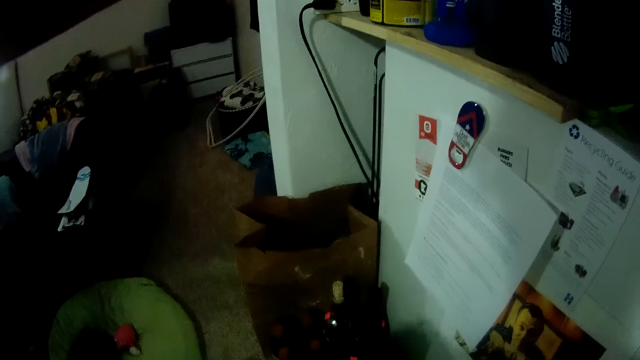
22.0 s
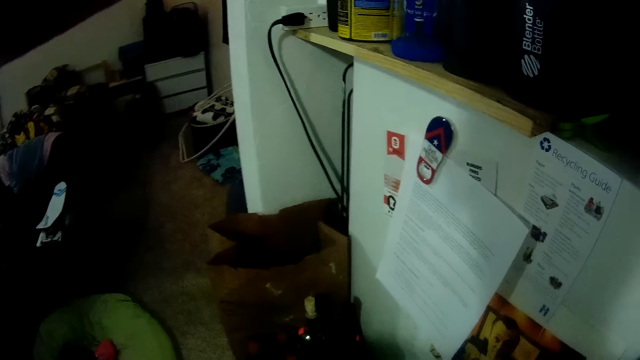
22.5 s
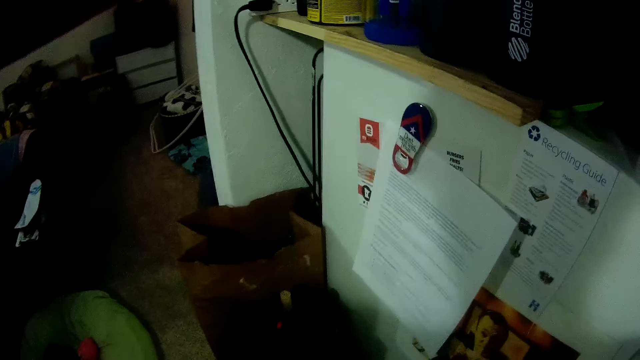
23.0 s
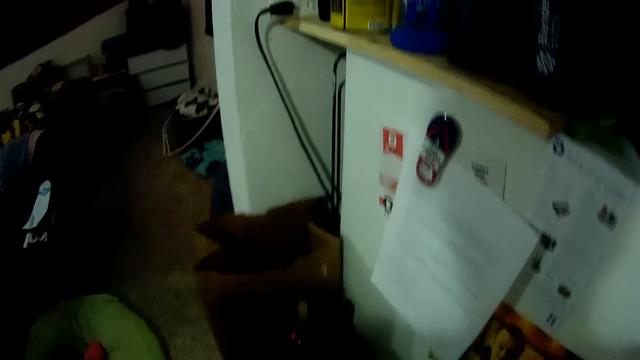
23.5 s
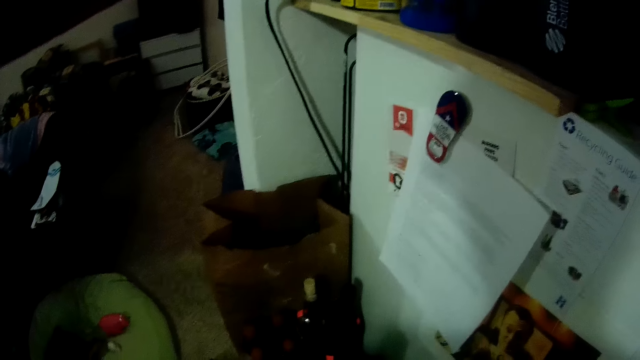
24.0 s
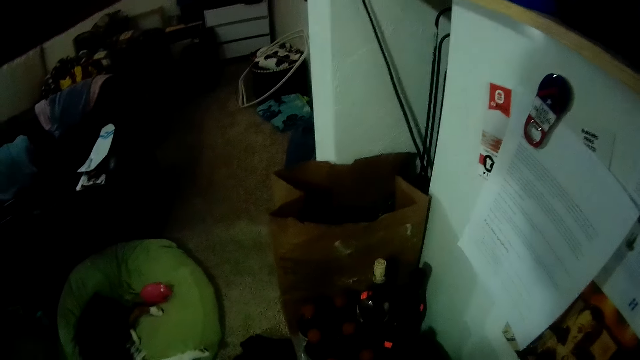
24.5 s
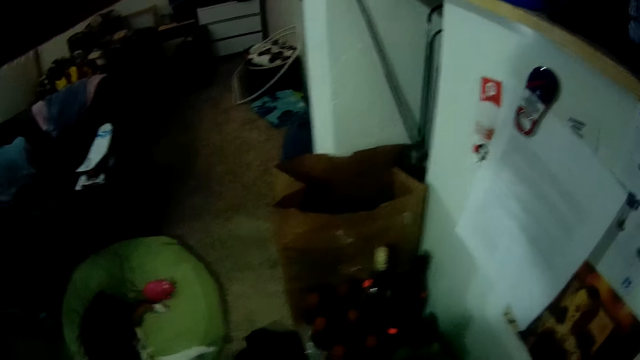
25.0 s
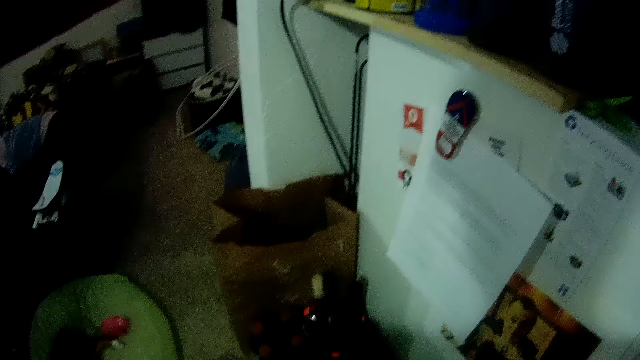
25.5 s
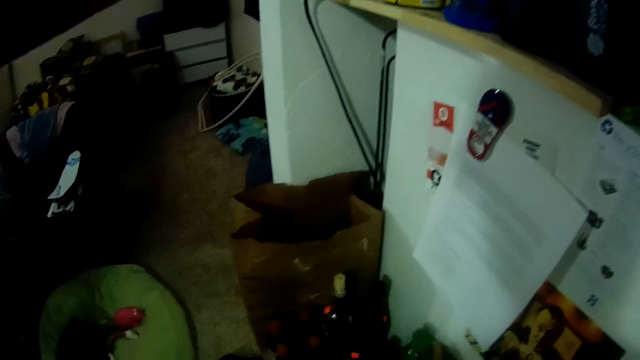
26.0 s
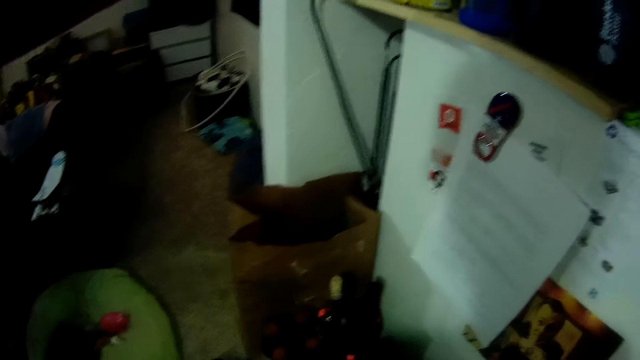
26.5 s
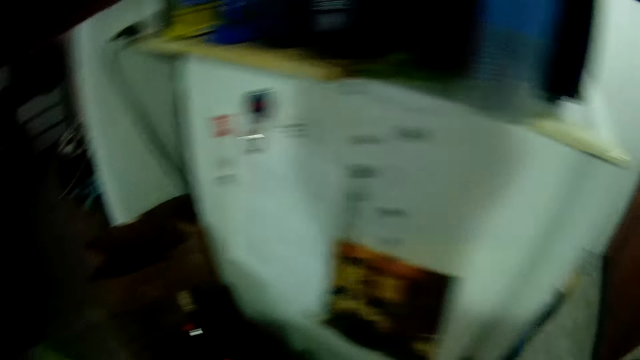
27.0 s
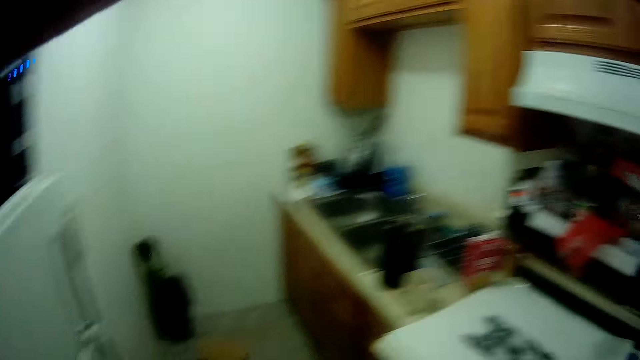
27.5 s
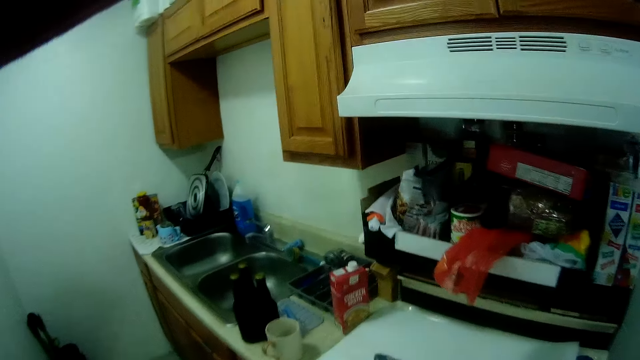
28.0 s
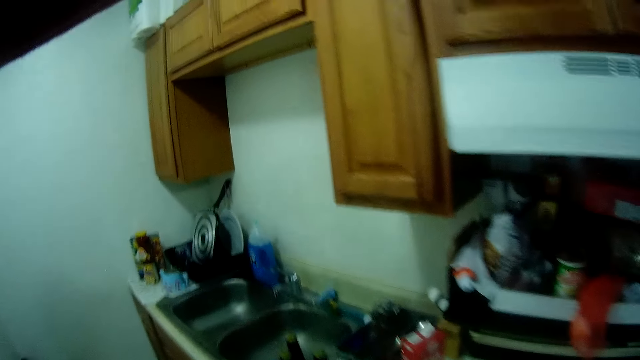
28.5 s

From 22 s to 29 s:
The camera wearer arranges bottles. They look around. They go to the kitchen.

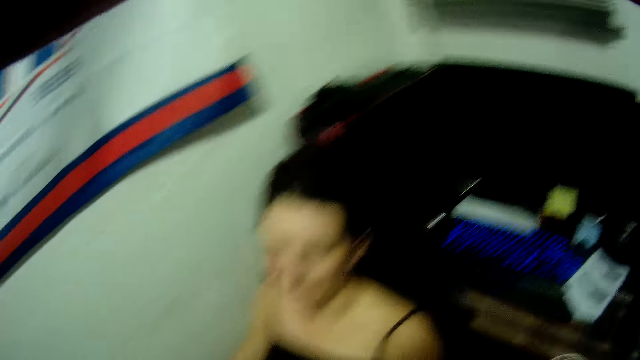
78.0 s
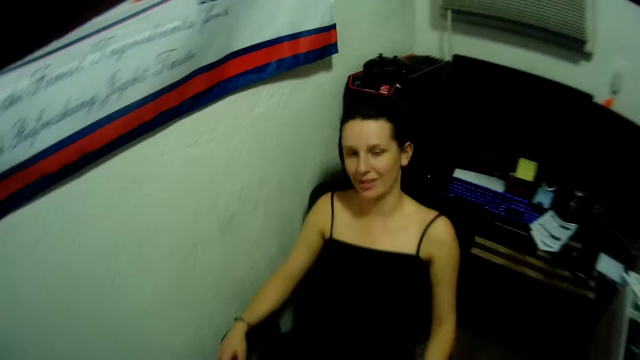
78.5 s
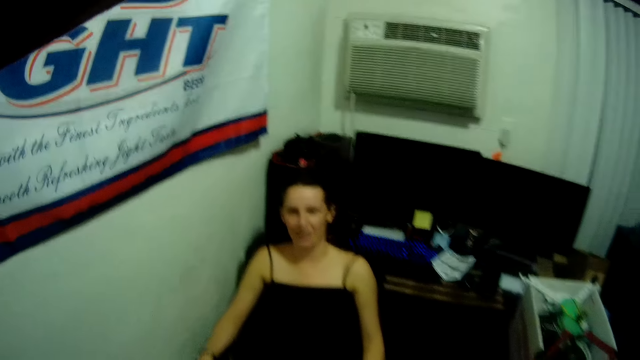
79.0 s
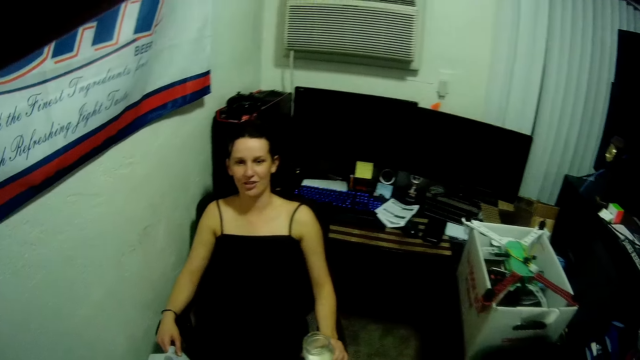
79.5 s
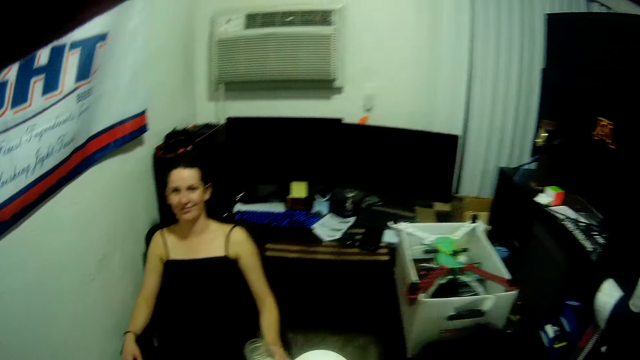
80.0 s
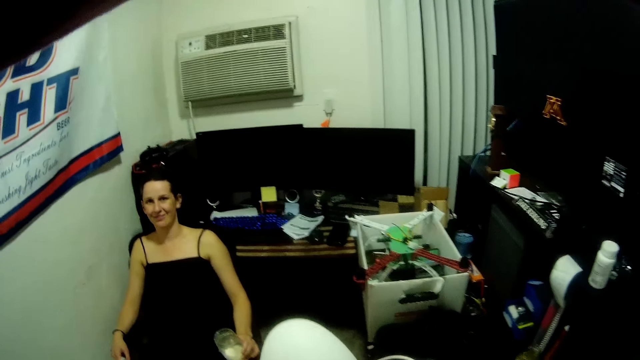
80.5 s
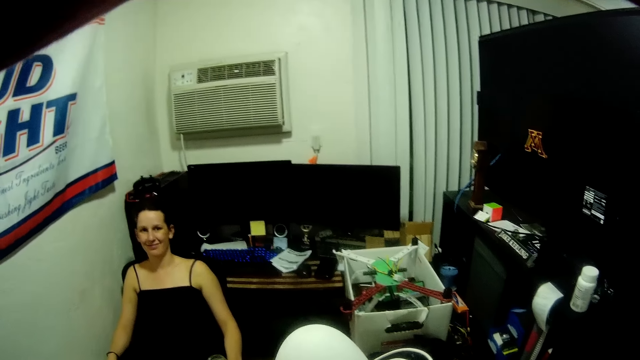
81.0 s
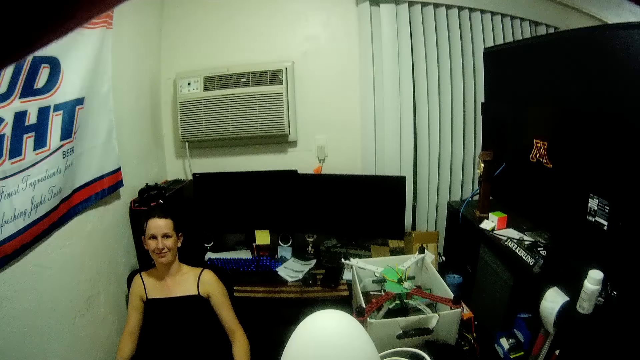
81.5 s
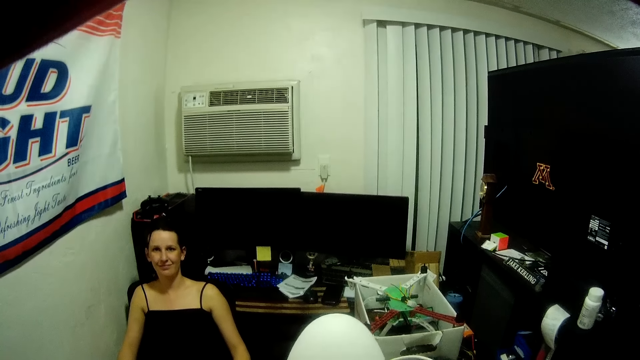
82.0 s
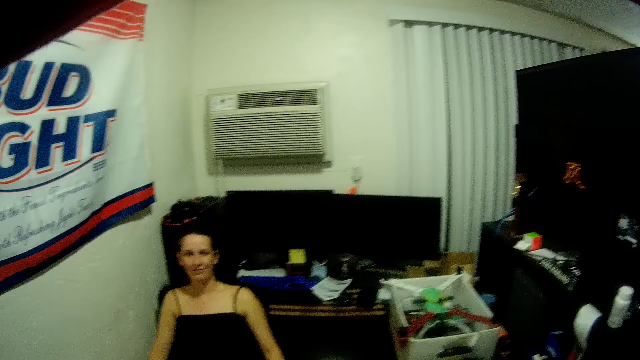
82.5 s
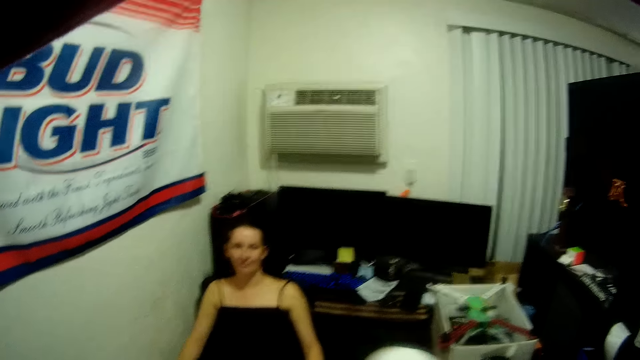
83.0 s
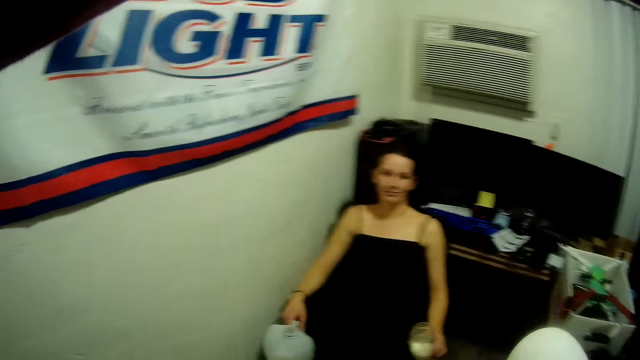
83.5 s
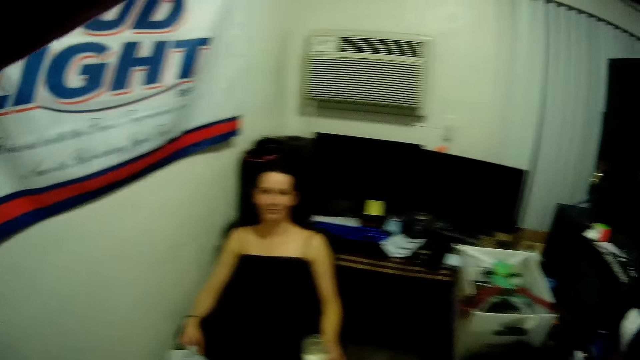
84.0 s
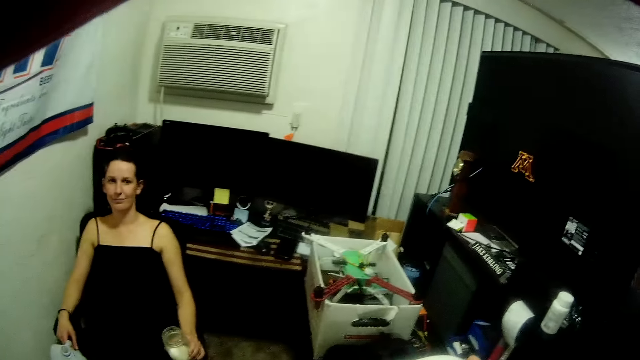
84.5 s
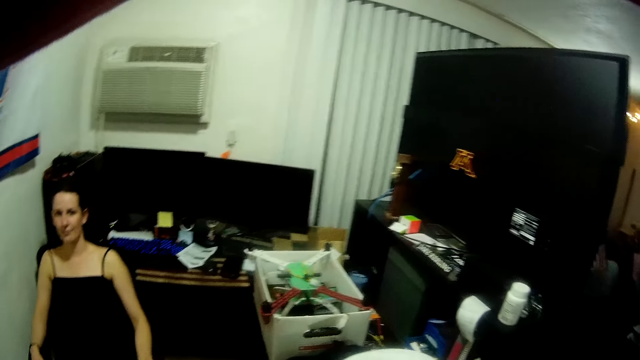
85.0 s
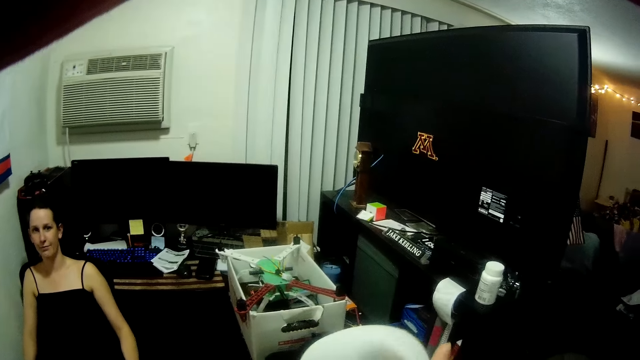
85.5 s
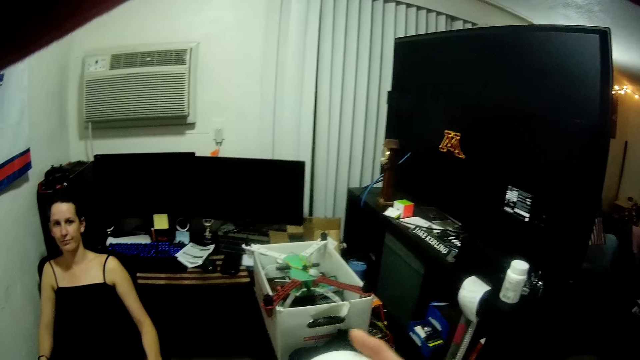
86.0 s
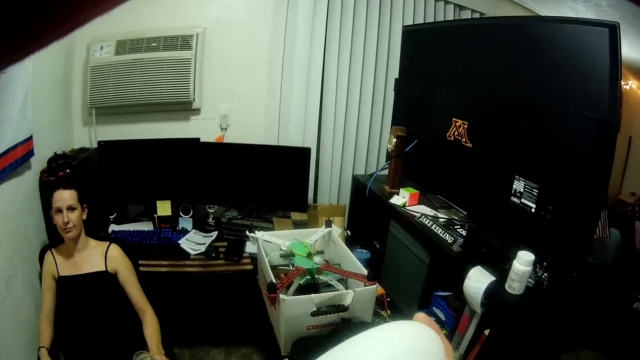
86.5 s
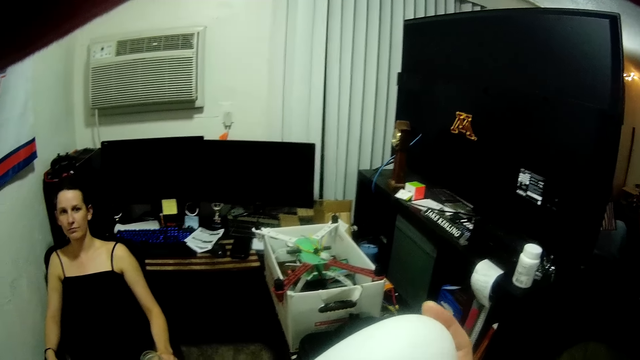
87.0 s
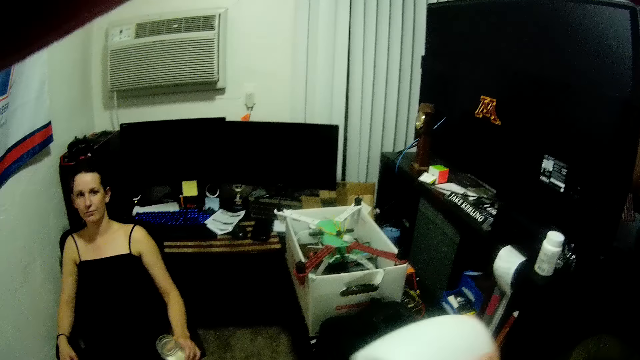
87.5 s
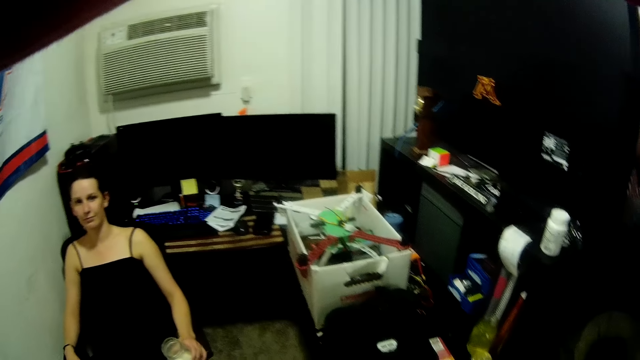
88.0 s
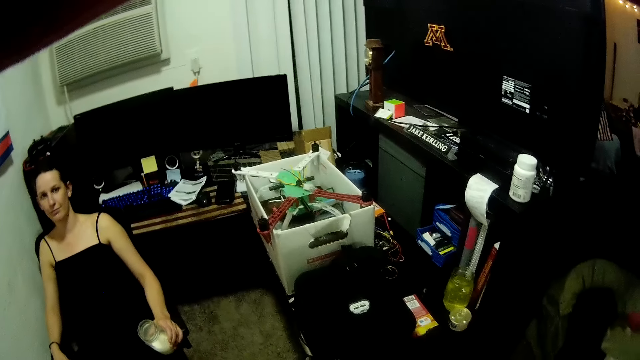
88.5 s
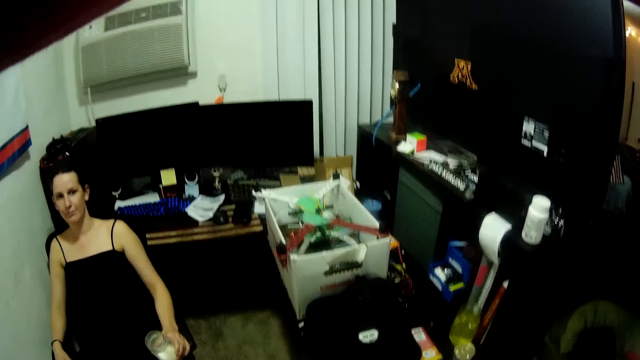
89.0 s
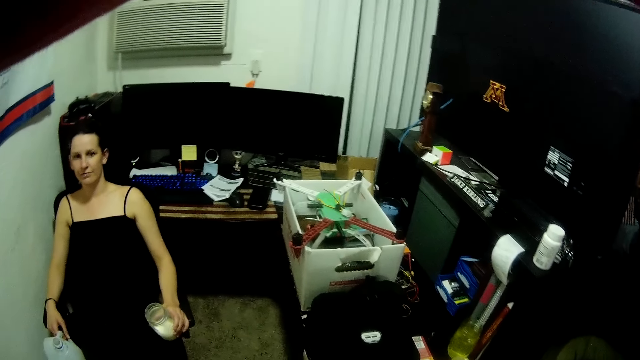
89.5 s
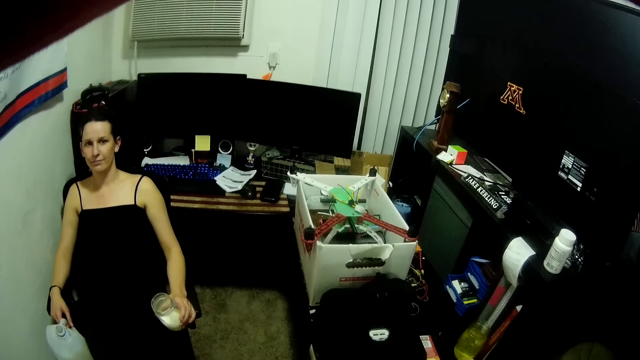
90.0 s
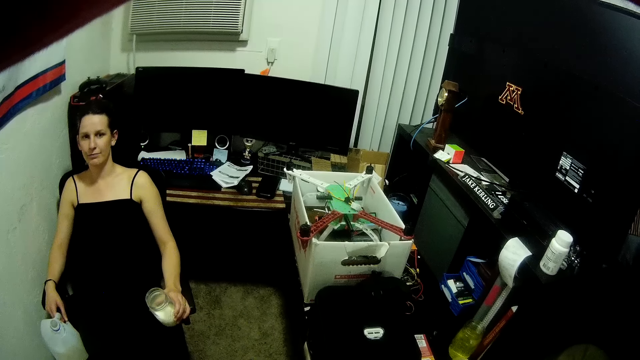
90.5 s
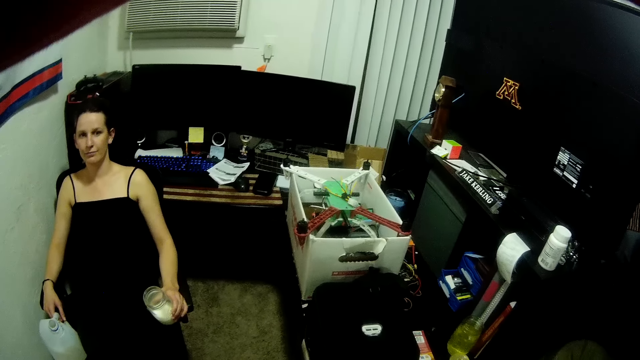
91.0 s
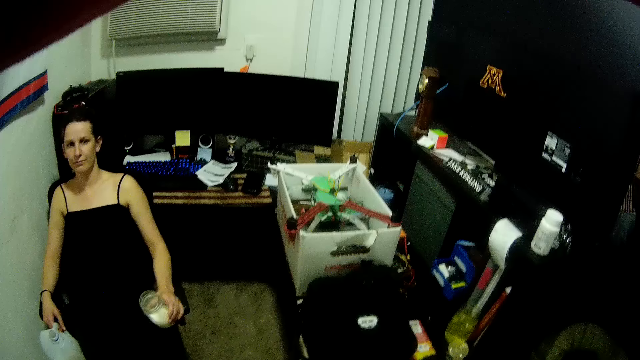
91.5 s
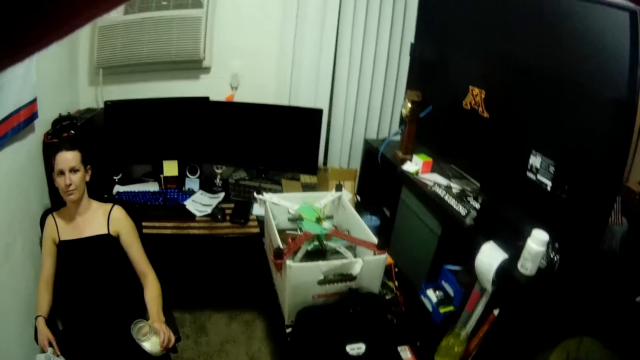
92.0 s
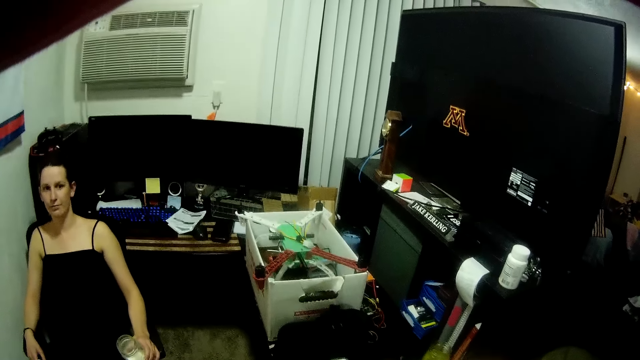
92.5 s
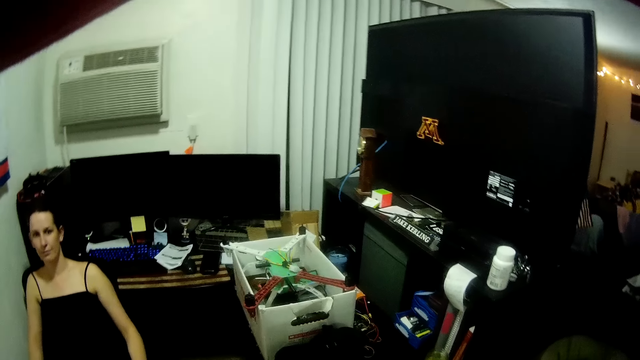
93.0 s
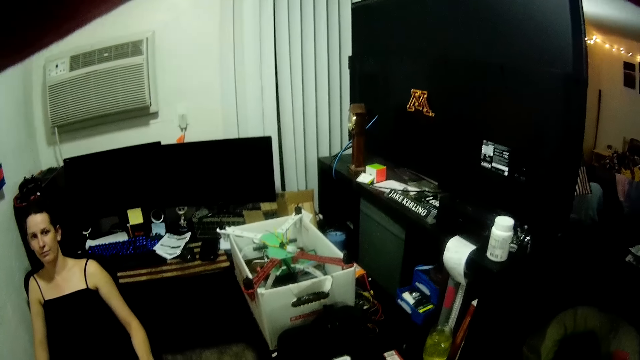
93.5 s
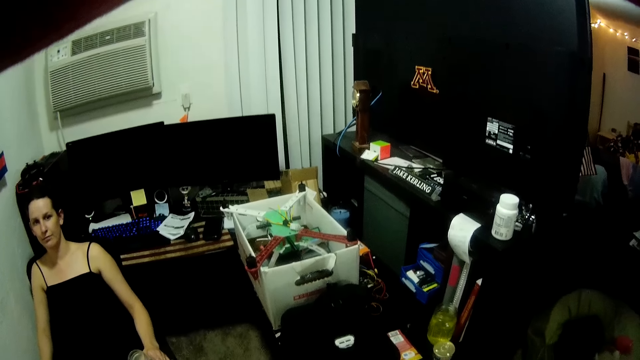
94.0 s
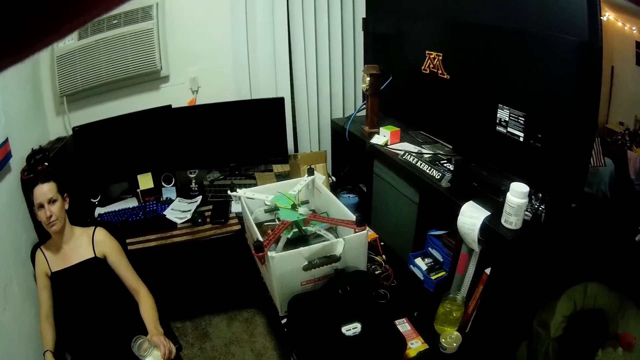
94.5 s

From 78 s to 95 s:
The camera wearer looks at a woman. They look at the LED bulb. They look around.
